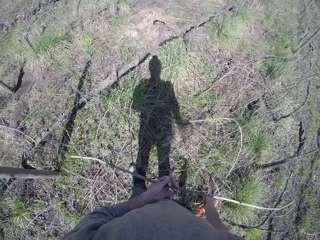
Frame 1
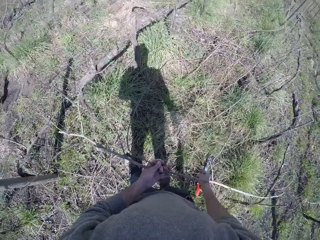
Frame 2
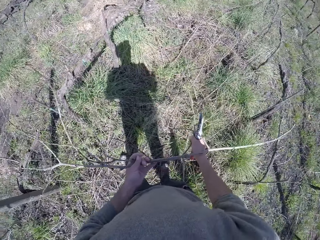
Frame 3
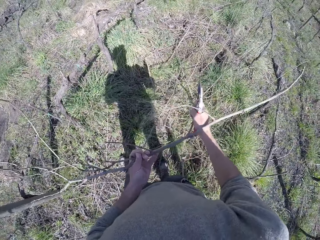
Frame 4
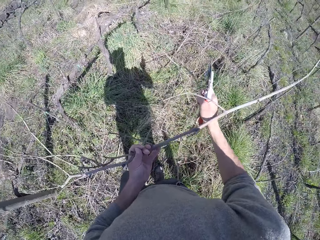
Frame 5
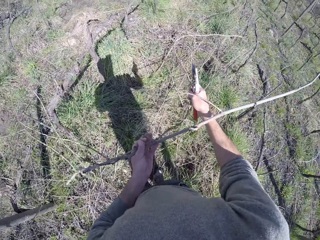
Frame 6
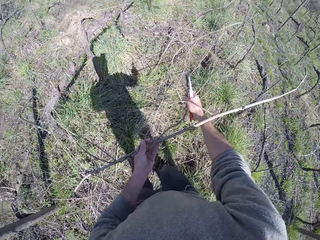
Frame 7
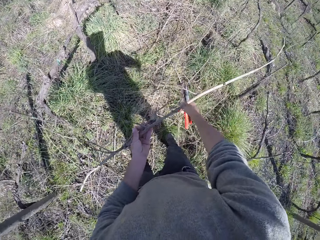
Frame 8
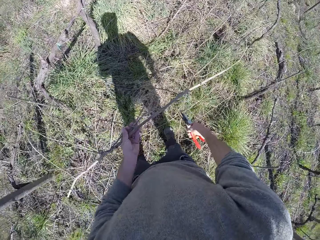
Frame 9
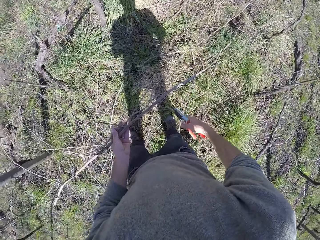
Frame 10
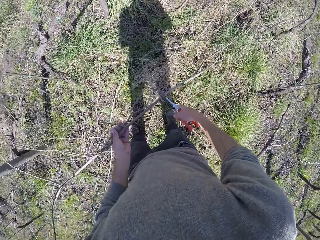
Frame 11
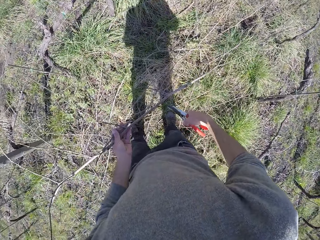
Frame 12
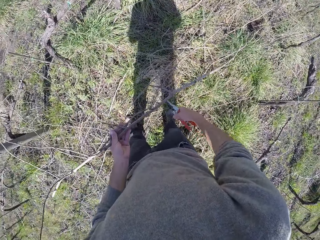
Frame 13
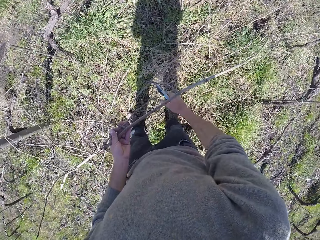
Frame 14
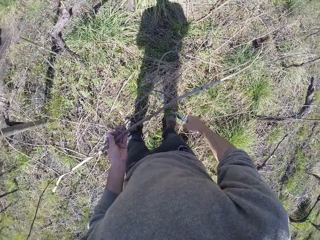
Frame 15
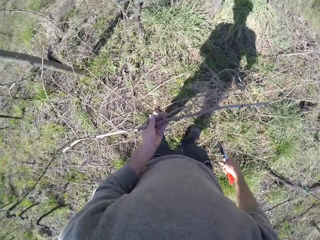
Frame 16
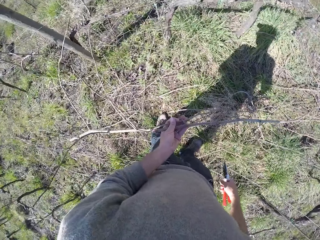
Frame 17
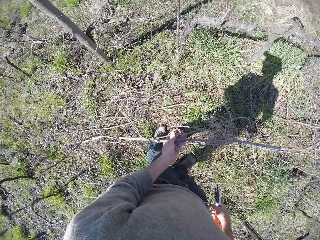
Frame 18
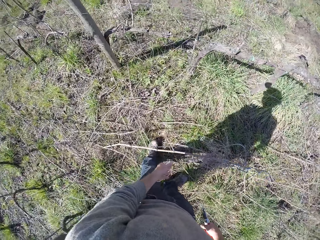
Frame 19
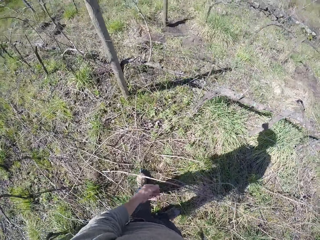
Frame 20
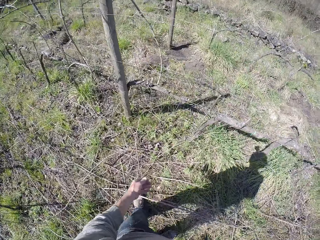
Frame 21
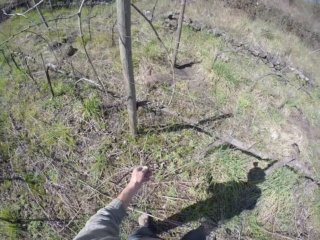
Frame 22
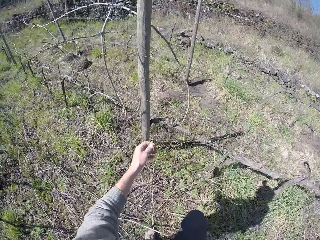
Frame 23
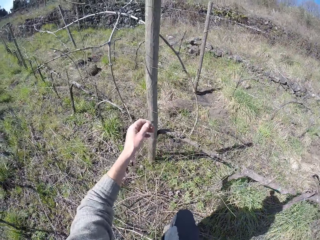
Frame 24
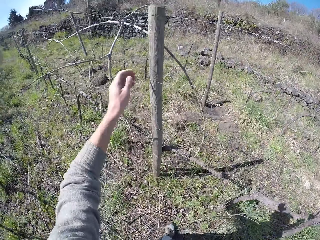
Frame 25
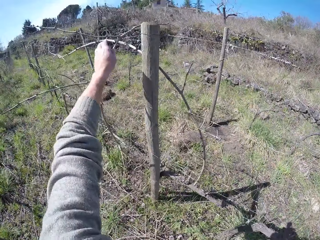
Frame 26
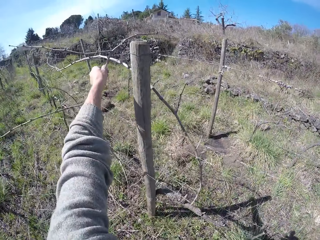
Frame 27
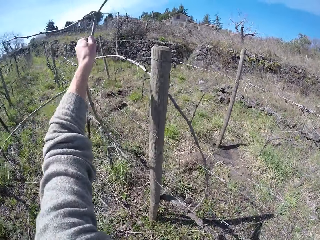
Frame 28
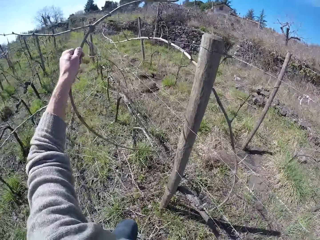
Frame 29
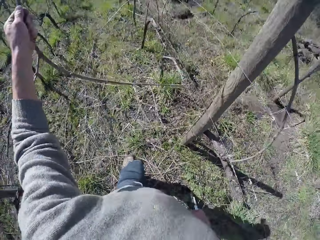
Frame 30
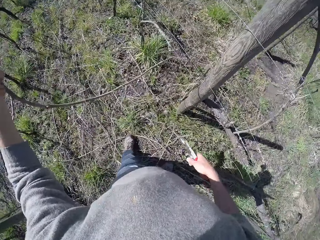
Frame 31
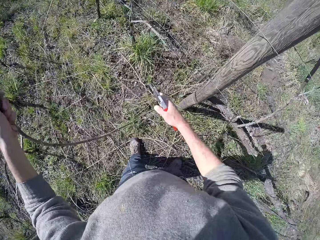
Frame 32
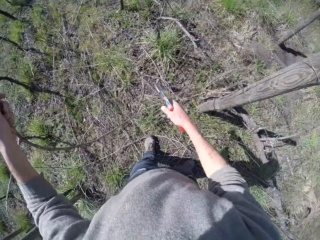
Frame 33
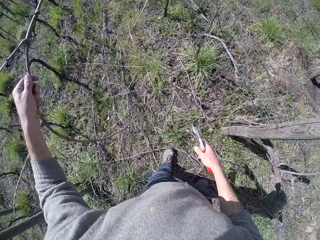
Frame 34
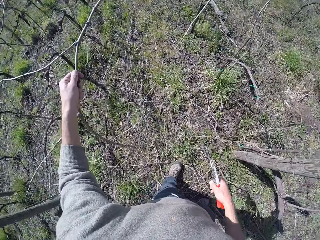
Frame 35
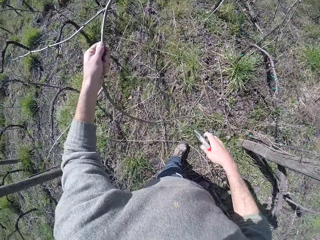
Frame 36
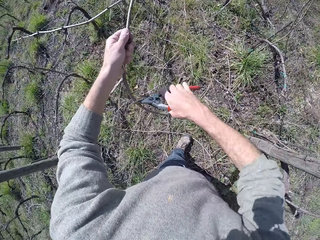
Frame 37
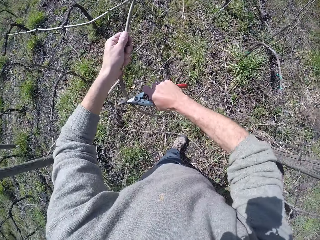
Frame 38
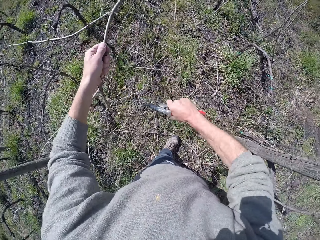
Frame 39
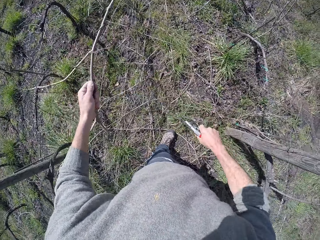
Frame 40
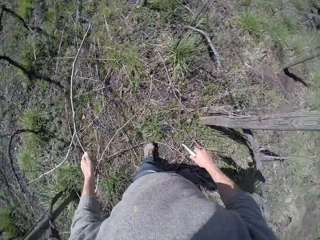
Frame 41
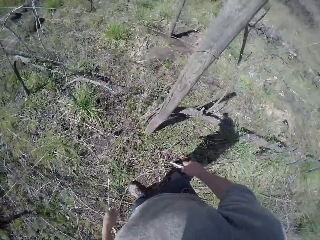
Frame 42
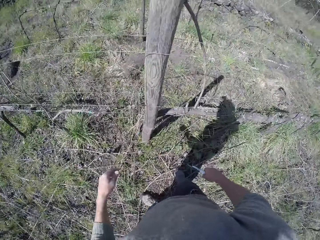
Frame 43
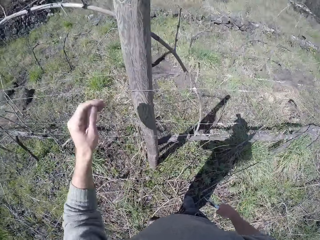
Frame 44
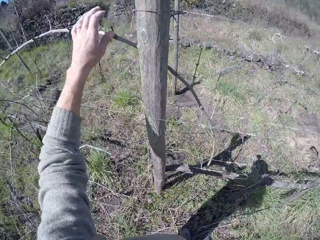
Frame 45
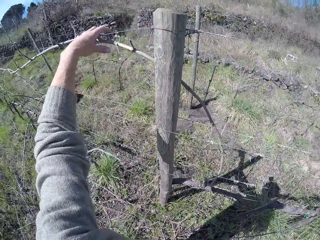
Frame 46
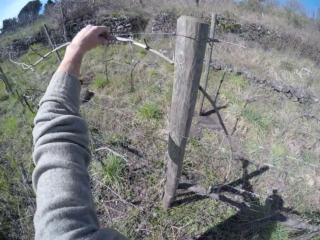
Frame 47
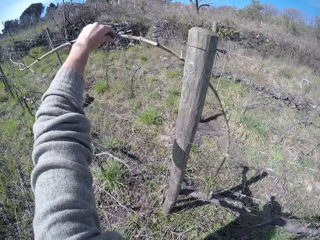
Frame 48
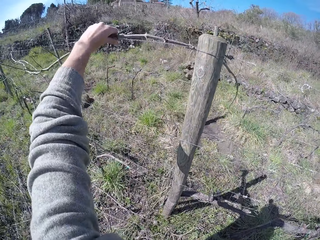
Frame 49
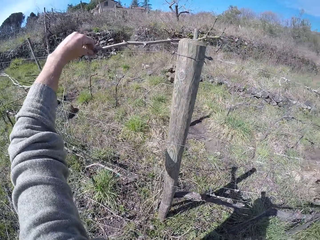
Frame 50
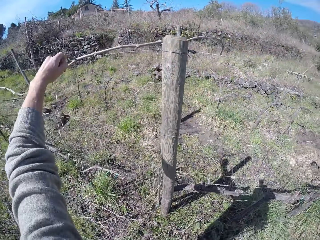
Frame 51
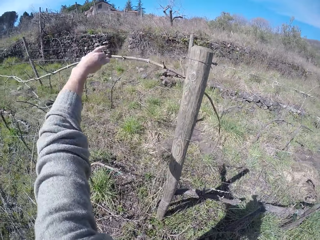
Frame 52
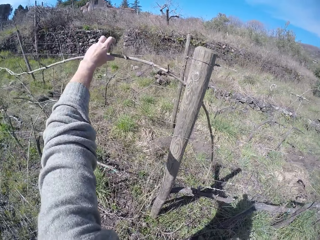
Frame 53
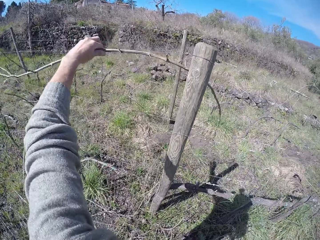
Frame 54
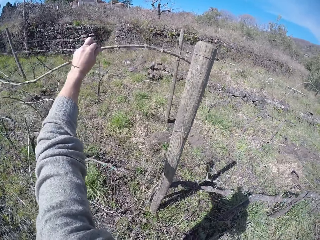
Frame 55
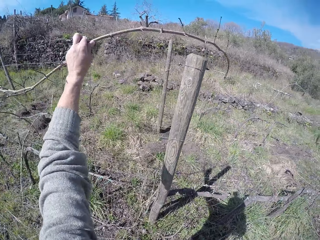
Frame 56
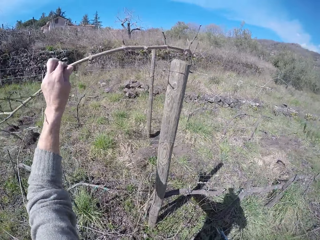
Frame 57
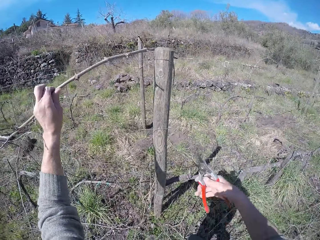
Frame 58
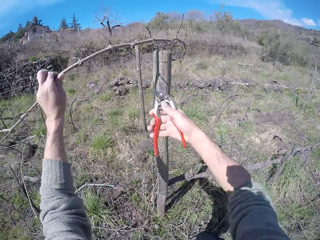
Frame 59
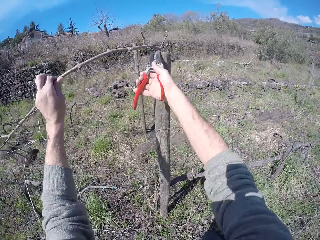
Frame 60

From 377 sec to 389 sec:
The camera wearer cuts the tree branch with the pliers in his right hand. He drops the tree branch on the floor with his left hand. He pulls a tree branch with his left hand. He cuts the tree branch with the pliers in his right hand. He drops the tree branch on the floor with his left hand. He picks up a tree branch with his left hand.

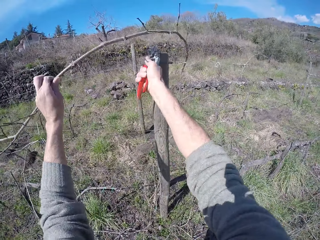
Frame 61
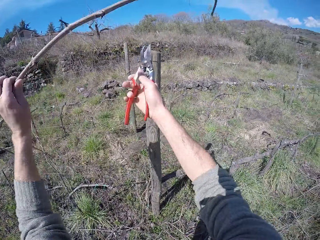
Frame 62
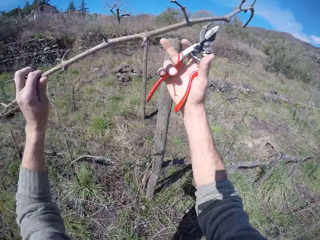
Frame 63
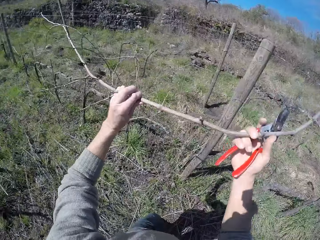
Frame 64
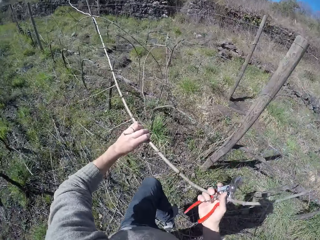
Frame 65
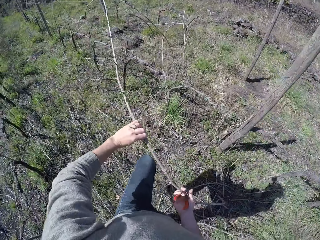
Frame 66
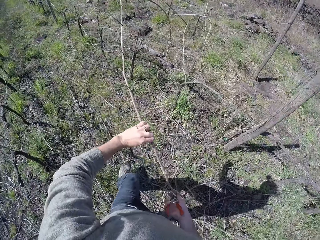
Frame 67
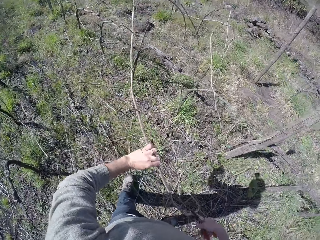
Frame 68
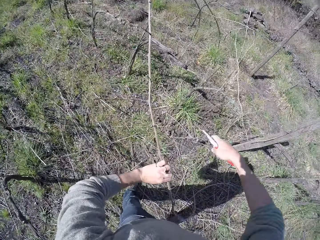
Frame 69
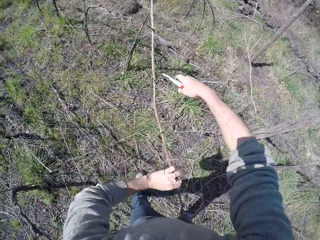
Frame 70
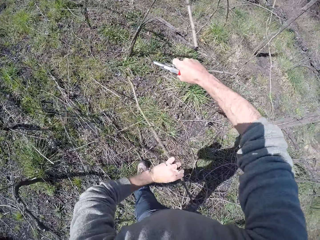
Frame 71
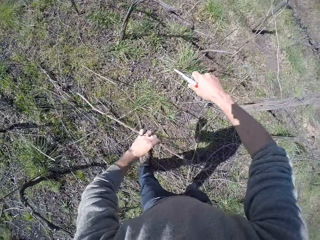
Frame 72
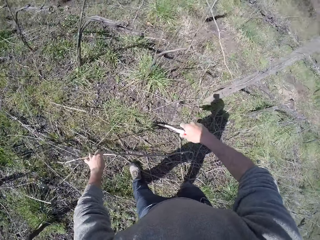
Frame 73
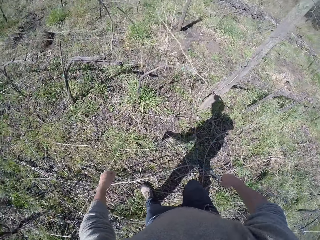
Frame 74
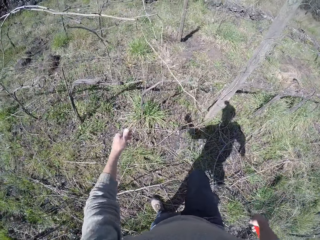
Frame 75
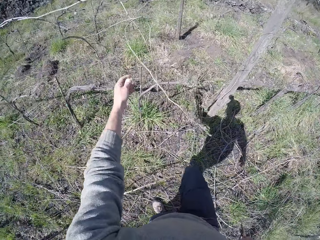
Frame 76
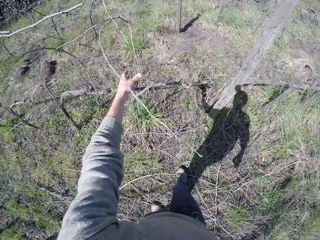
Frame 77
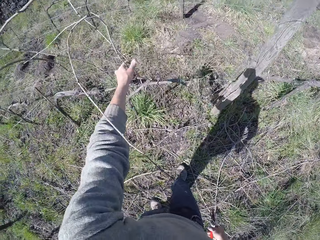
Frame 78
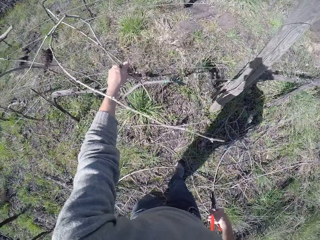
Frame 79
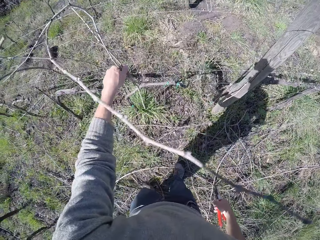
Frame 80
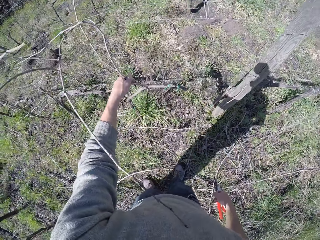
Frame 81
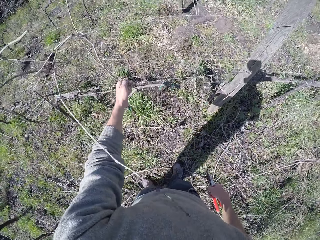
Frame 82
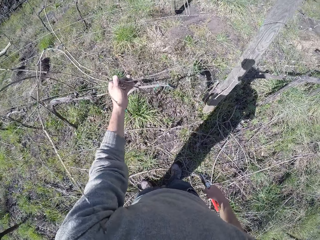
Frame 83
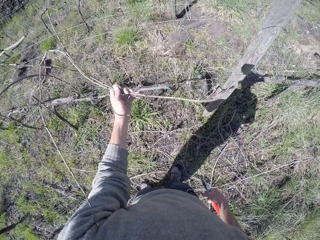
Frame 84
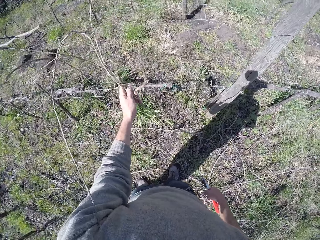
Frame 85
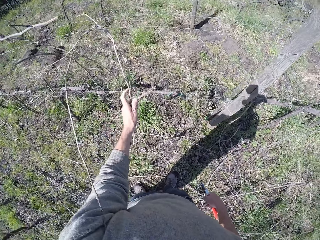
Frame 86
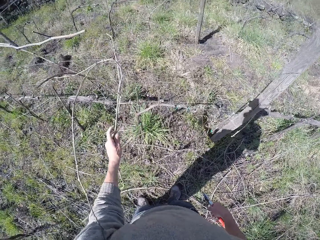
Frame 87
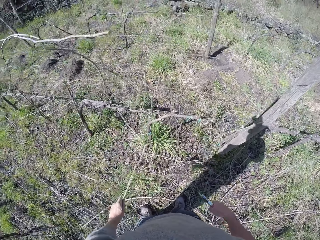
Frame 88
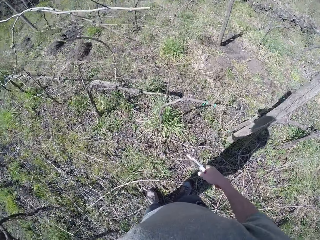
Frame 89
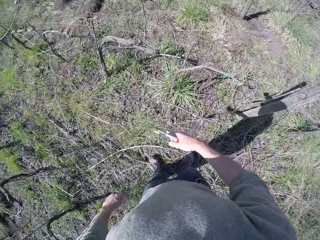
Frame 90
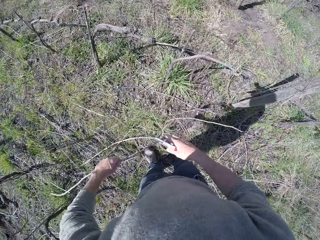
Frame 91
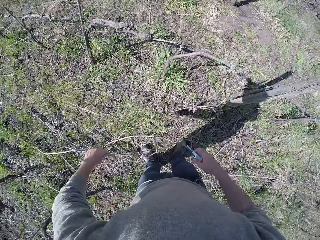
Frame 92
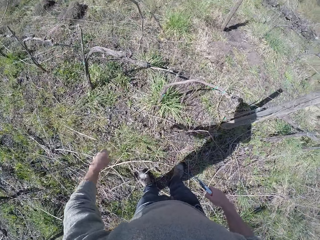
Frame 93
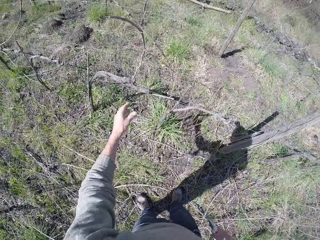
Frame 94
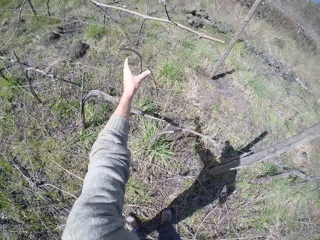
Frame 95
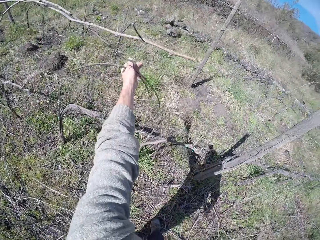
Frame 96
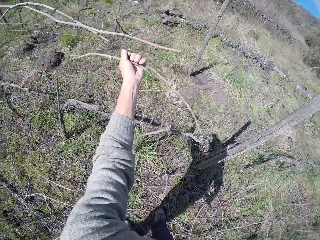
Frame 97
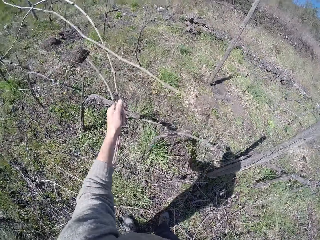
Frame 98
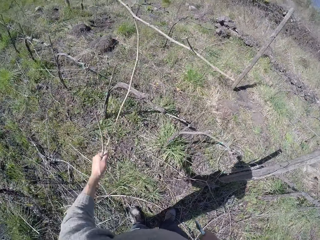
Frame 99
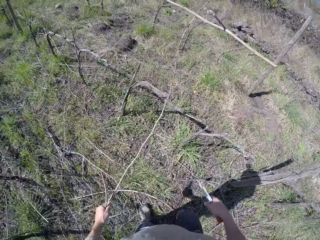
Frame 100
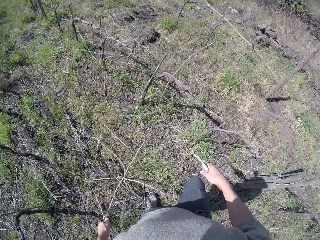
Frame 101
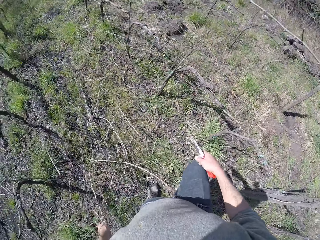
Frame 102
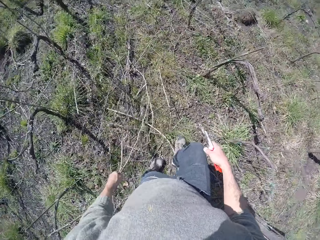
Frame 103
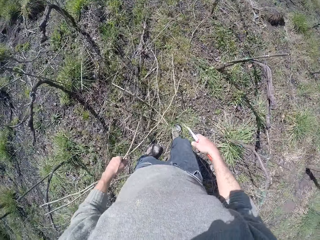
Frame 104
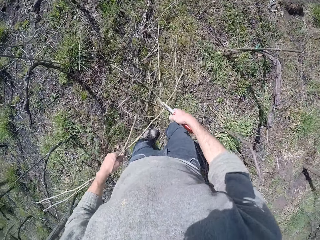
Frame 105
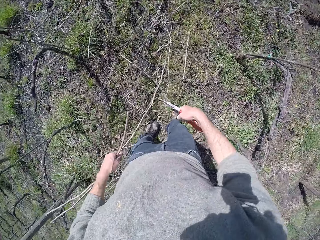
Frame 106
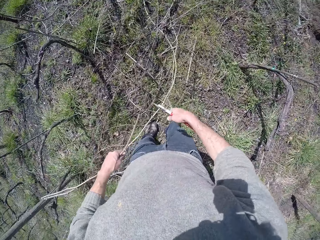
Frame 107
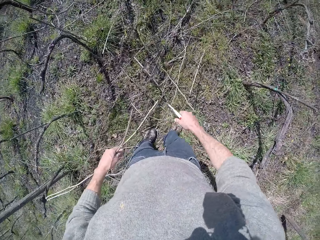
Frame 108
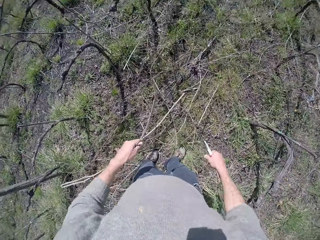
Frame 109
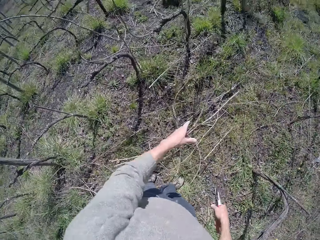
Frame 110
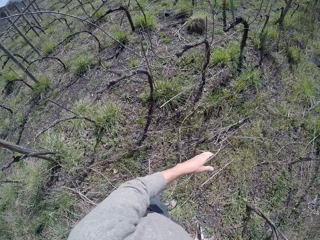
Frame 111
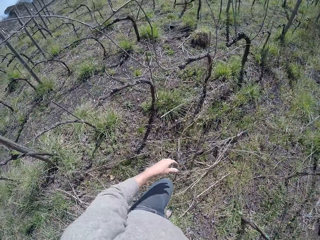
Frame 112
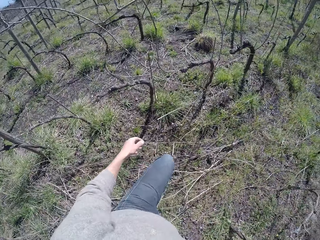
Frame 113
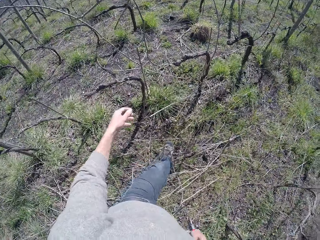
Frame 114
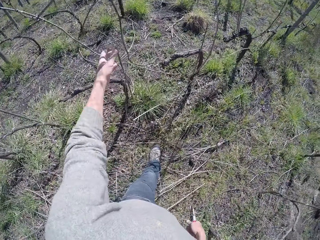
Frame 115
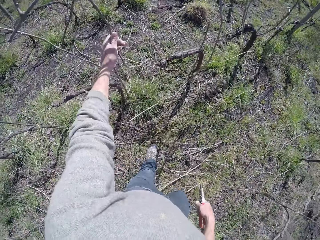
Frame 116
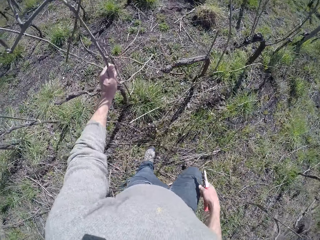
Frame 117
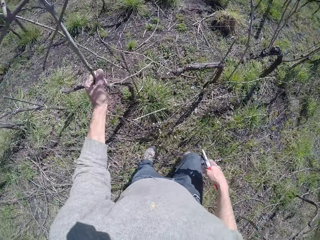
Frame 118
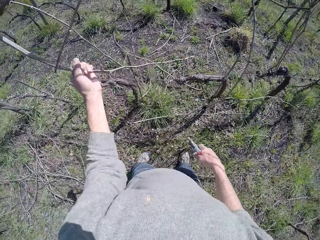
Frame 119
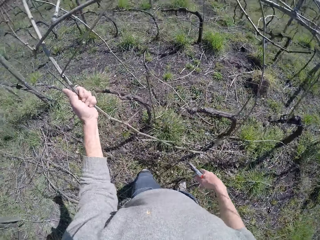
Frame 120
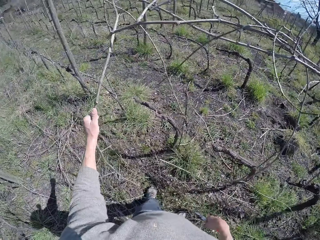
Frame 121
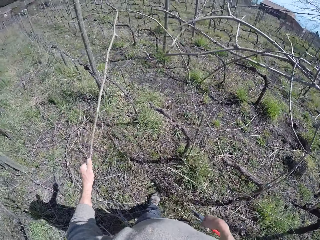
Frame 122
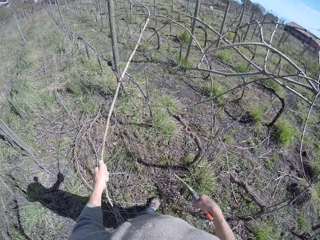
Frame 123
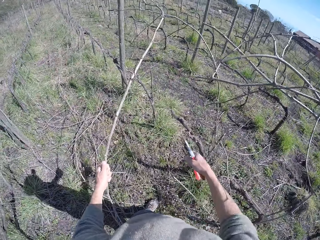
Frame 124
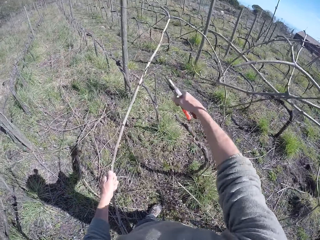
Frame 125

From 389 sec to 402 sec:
The camera wearer cuts the tree branch with the pliers in his right hand. He drops the tree branch on the floor with his left hand. He pulls a tree branch with his left hand. He drops the tree branch on the floor with his left hand. He pulls a tree branch with his left hand. He cuts the tree branch with the pliers in his right hand. He drops the tree branch on the floor with his left hand. He pulls a tree branch with his left hand.
